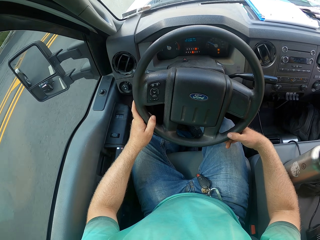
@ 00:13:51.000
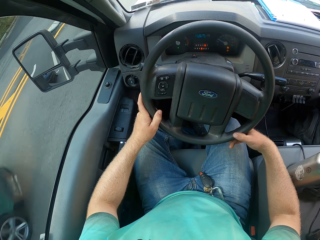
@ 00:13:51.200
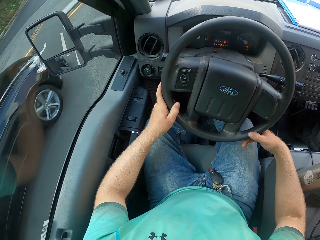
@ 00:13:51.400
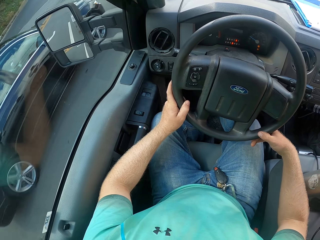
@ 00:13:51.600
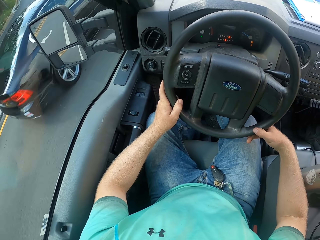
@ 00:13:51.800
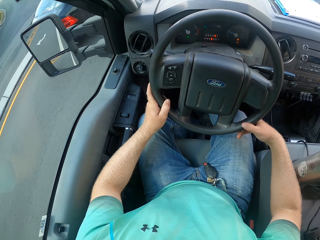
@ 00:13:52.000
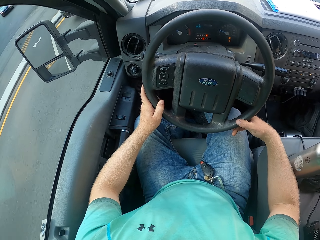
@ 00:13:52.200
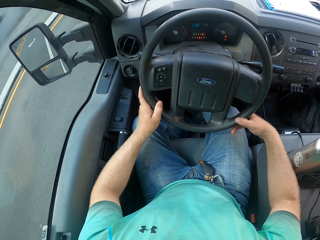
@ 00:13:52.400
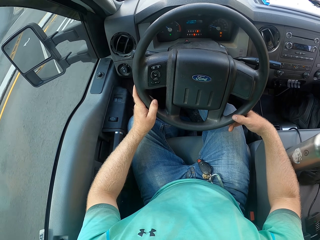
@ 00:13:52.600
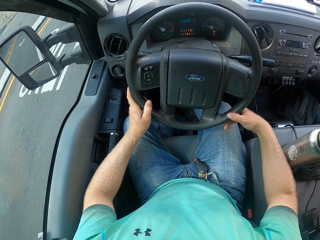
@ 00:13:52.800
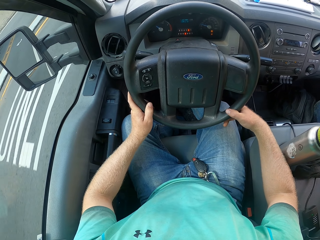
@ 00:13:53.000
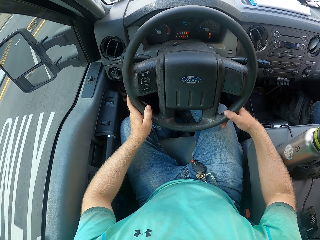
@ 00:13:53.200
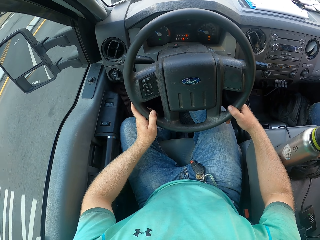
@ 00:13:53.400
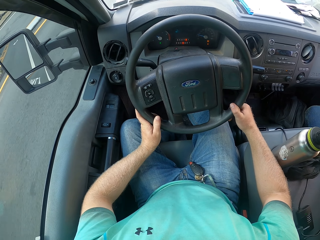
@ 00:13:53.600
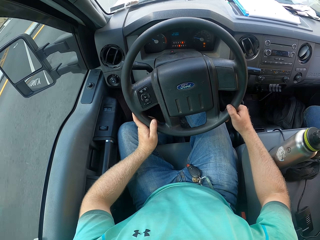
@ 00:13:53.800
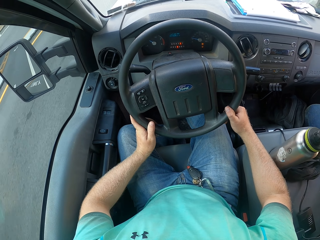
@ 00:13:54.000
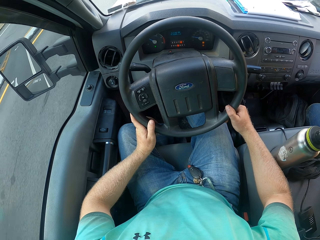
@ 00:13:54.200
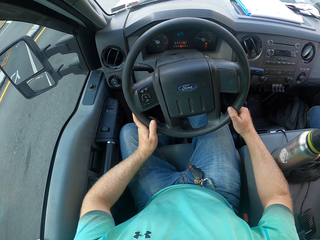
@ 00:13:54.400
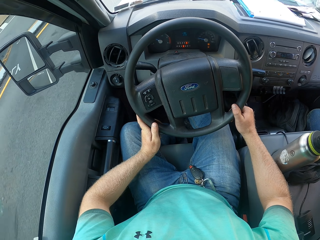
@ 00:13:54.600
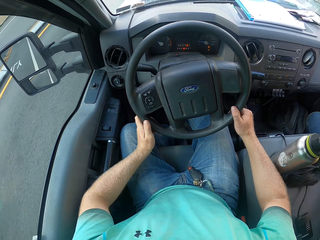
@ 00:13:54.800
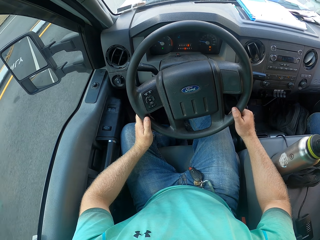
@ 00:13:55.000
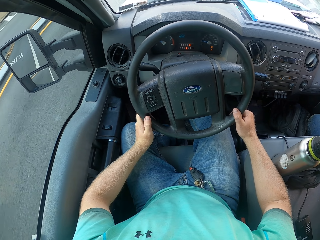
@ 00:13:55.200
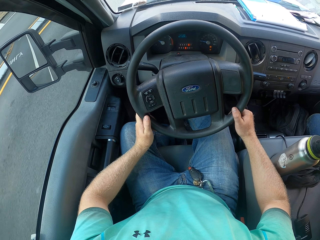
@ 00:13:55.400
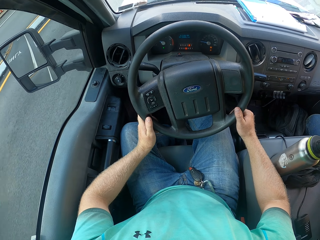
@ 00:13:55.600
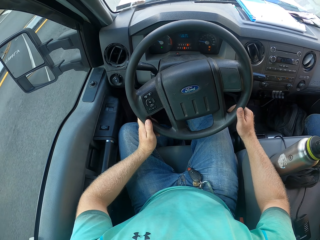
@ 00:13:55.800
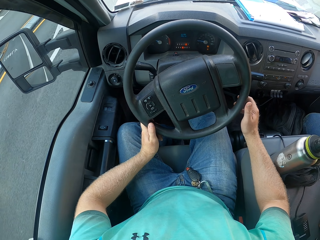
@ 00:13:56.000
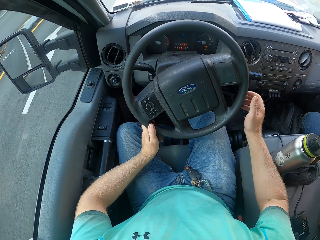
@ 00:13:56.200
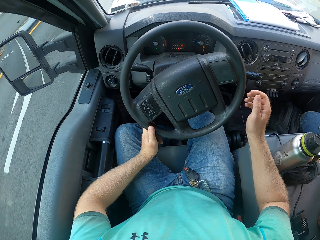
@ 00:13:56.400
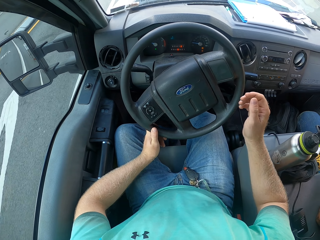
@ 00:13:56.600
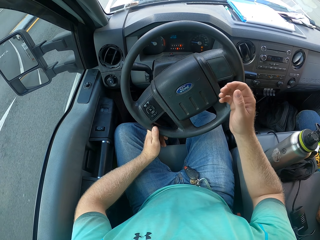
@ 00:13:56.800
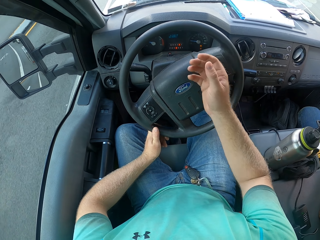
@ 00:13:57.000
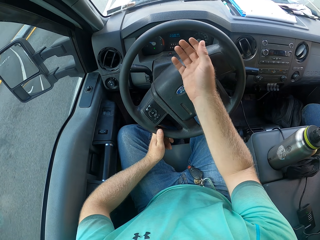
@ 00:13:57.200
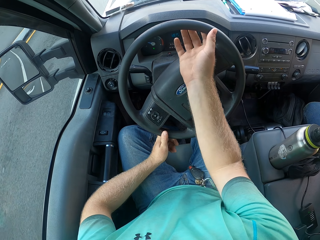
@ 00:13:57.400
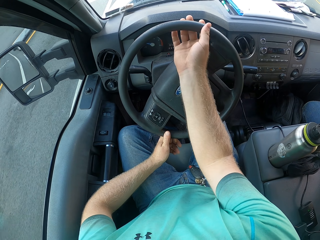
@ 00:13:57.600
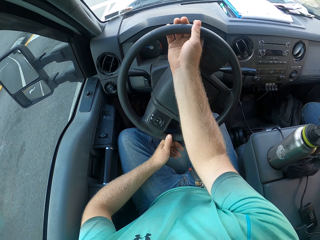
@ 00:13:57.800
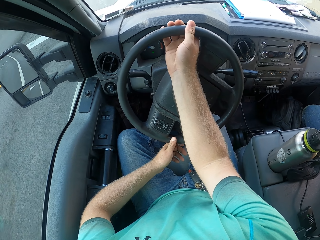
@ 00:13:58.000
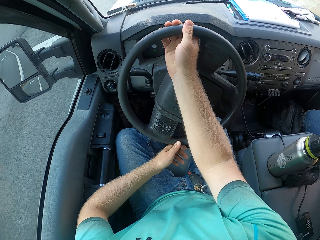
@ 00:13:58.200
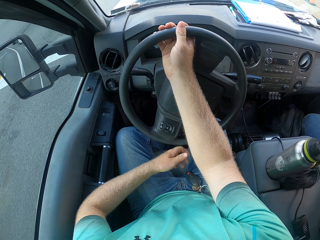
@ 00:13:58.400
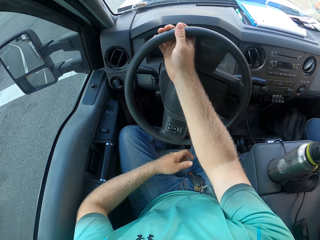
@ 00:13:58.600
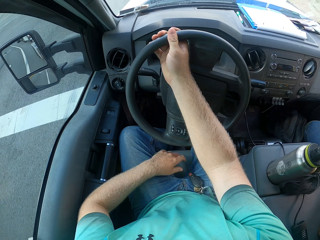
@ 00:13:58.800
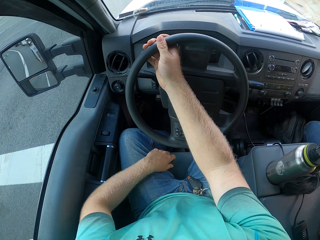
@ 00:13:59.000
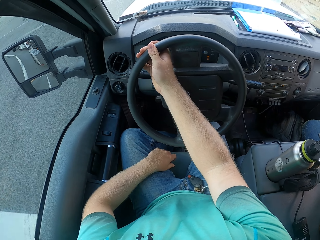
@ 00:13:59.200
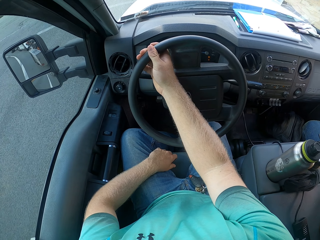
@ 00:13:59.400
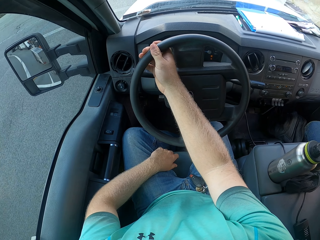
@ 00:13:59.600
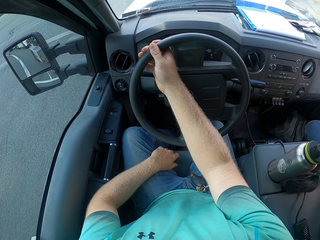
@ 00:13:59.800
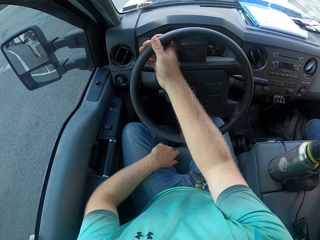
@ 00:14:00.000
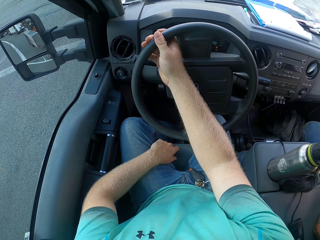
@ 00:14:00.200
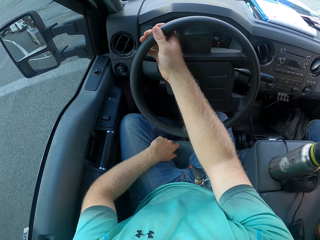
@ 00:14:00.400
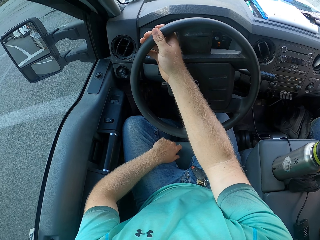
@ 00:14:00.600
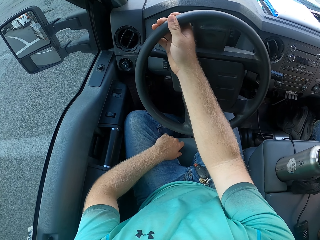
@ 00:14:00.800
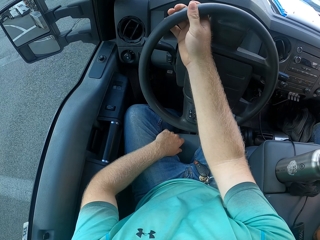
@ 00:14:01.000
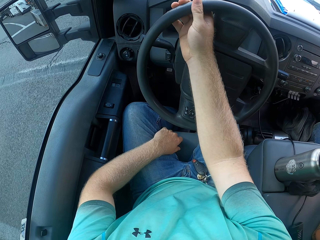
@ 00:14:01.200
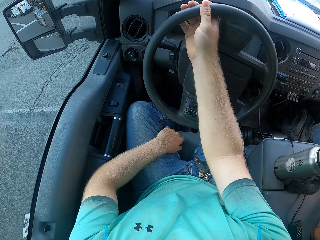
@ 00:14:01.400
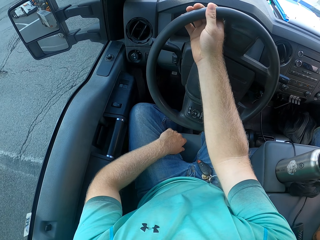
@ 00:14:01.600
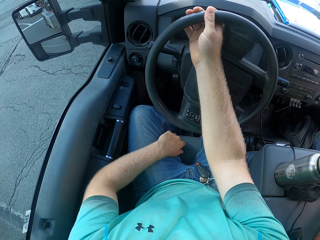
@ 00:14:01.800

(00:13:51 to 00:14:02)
The camera wearer puts a hand on the lap.

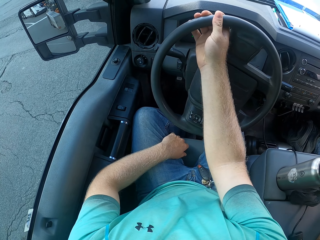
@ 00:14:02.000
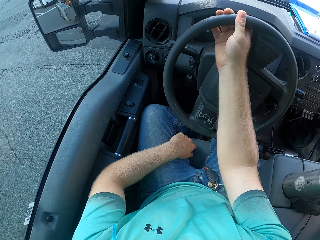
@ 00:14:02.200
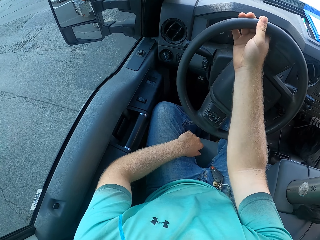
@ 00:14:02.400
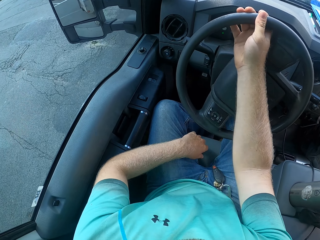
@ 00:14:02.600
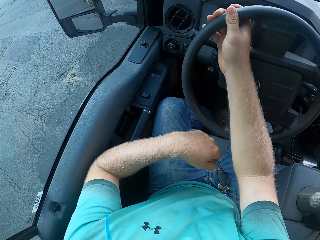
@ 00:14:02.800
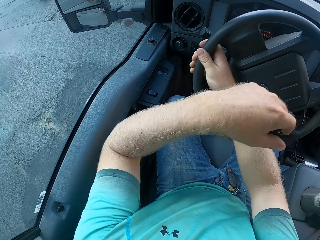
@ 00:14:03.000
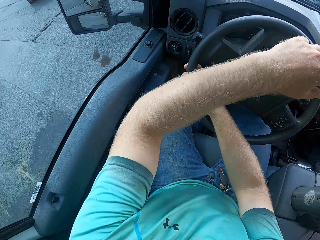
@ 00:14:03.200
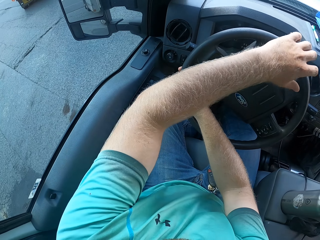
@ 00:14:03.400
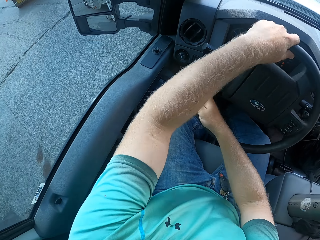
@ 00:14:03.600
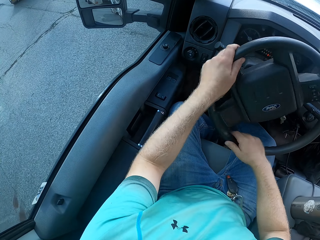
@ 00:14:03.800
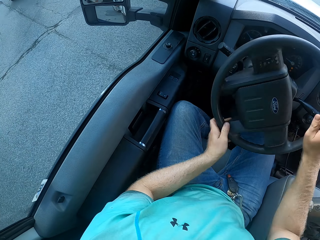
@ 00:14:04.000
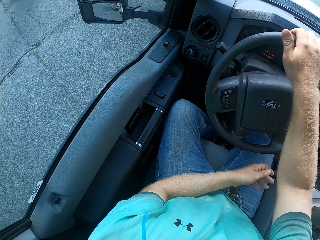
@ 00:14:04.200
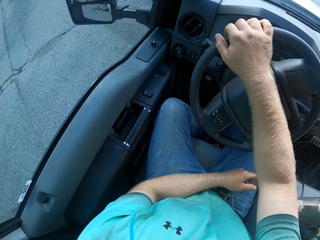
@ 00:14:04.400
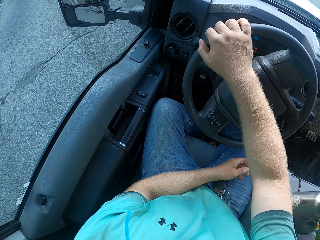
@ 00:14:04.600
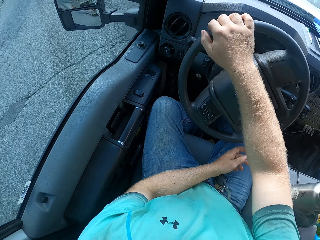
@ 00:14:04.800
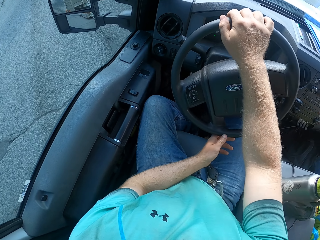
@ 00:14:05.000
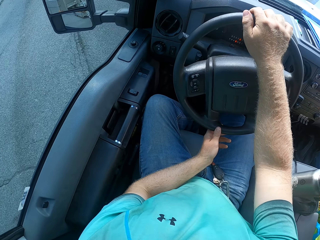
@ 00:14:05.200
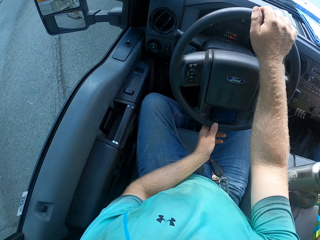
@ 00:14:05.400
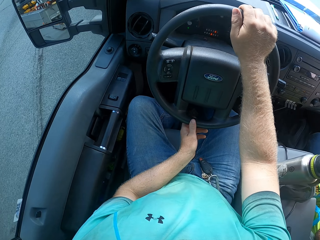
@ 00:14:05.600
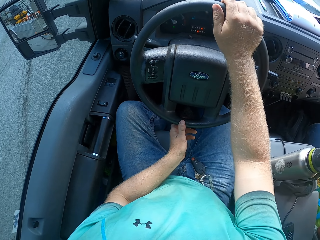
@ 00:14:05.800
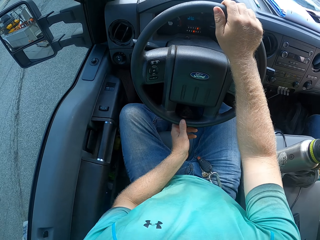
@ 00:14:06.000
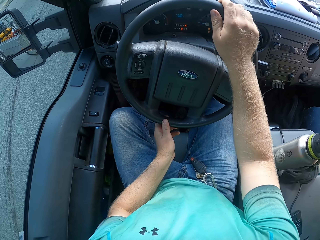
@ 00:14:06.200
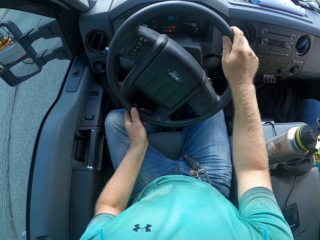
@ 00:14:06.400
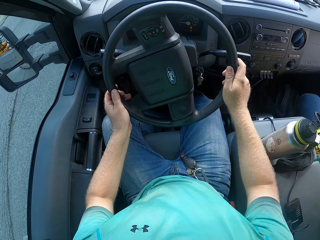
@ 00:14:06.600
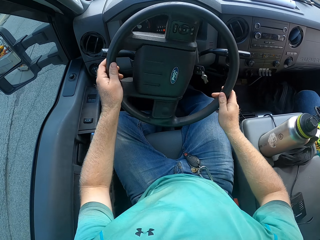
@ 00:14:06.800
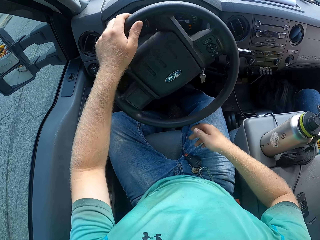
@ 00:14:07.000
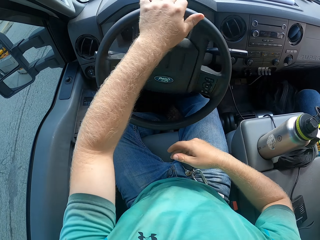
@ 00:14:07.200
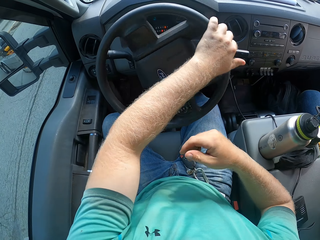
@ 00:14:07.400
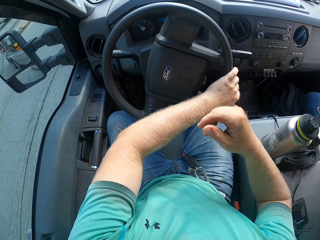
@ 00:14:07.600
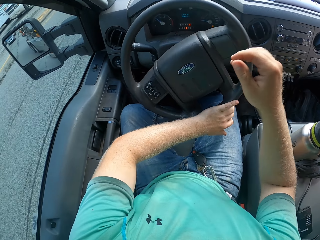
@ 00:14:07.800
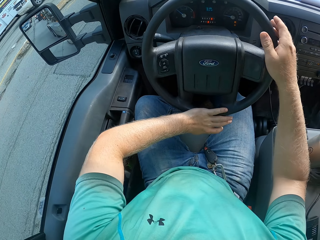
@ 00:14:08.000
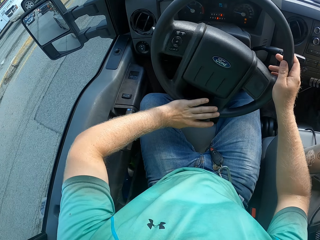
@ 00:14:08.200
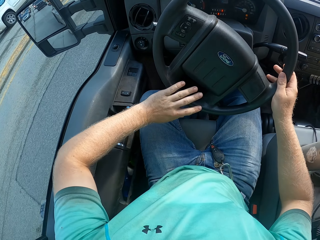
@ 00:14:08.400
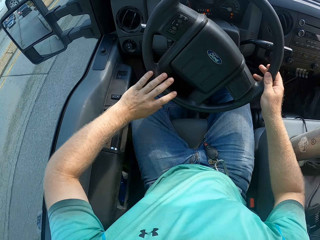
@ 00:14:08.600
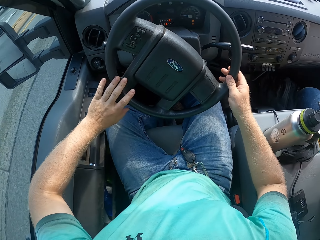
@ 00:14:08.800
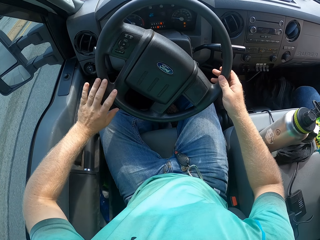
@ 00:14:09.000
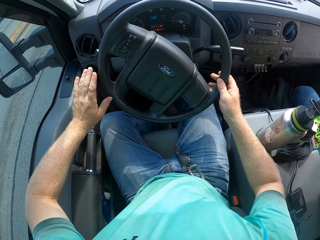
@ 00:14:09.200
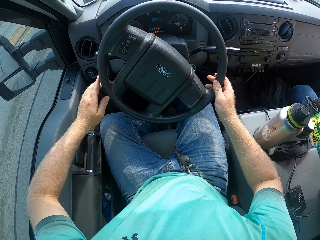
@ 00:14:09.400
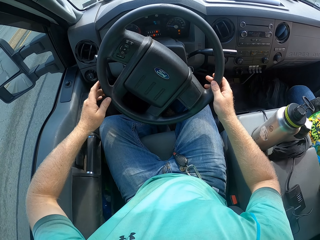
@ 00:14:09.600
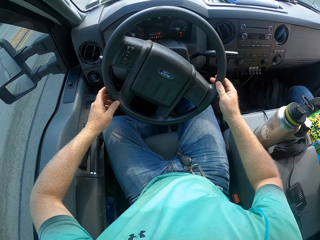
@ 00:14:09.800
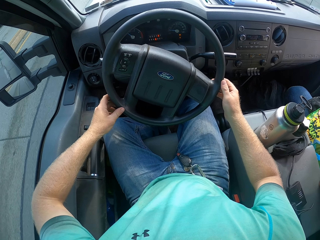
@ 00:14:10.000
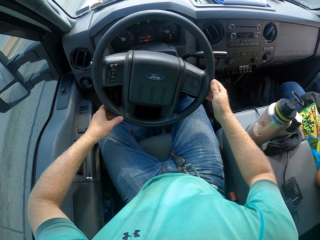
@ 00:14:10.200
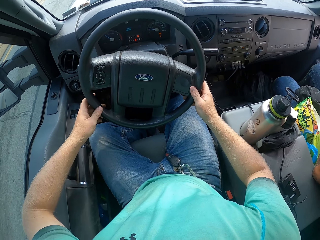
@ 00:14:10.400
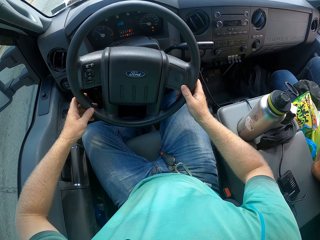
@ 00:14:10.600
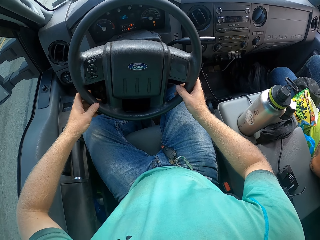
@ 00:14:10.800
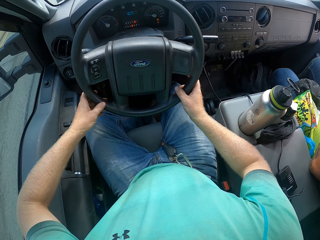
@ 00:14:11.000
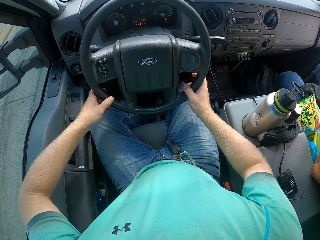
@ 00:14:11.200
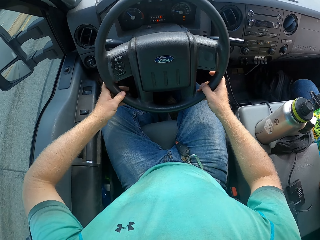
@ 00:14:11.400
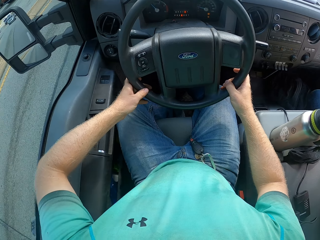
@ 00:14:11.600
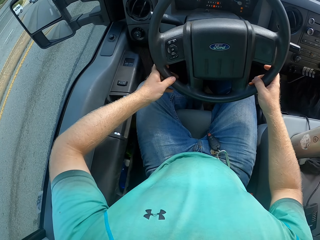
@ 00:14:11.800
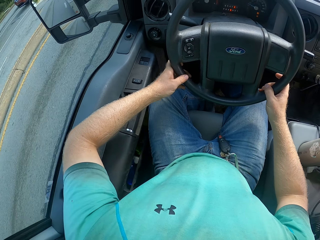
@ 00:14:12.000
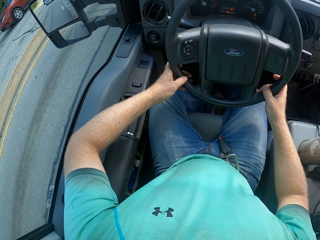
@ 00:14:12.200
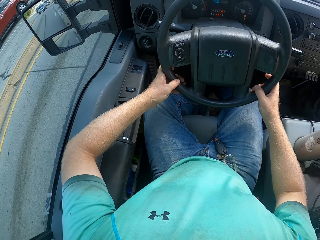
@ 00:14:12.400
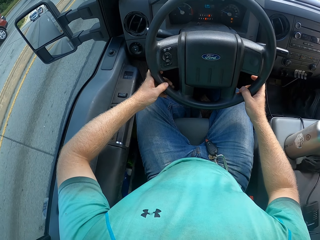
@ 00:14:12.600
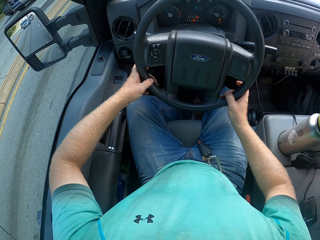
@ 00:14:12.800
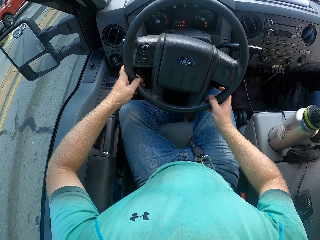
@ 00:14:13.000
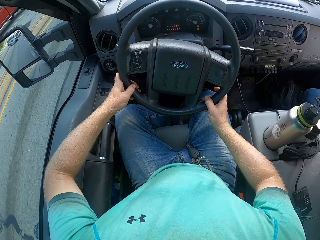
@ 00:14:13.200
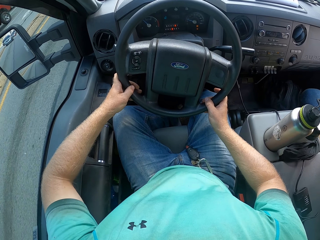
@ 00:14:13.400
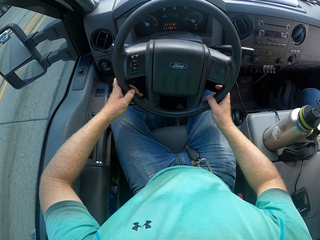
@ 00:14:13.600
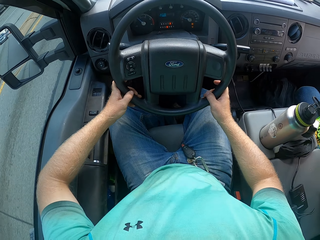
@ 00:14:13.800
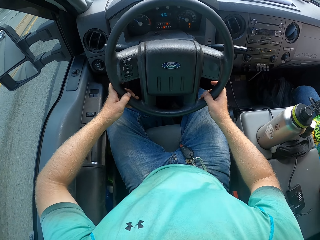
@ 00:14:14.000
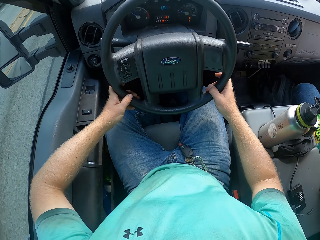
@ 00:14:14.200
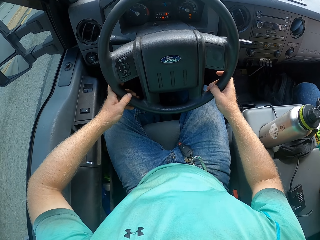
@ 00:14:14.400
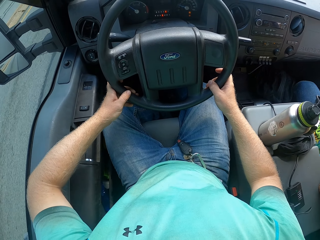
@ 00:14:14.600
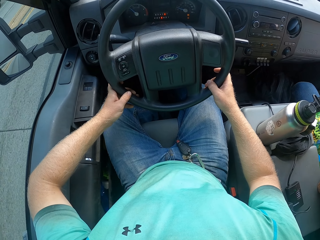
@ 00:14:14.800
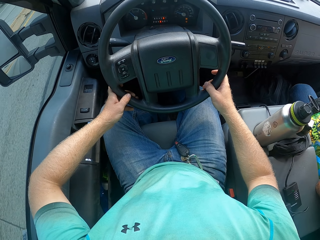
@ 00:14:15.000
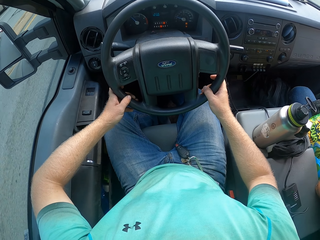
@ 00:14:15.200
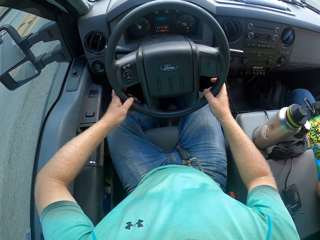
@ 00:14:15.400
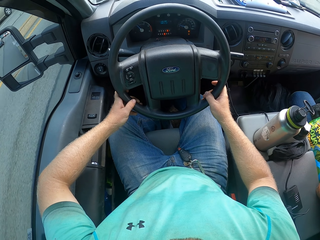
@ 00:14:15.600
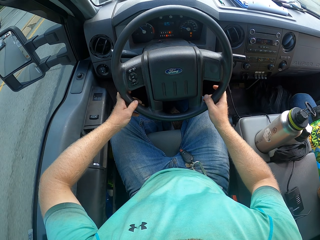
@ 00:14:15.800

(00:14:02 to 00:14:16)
The camera wearer turns the steering wheel. They look at the side mirror.
